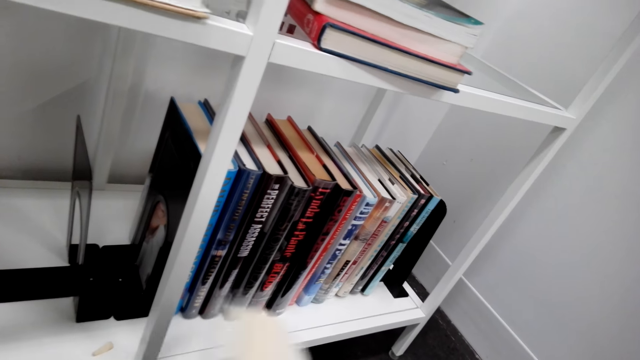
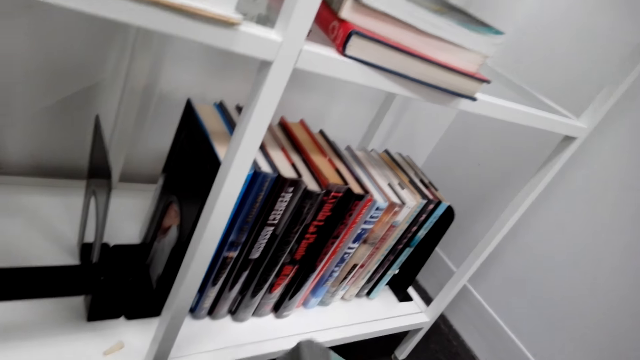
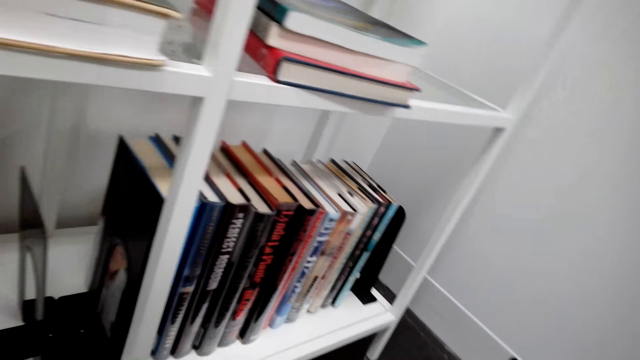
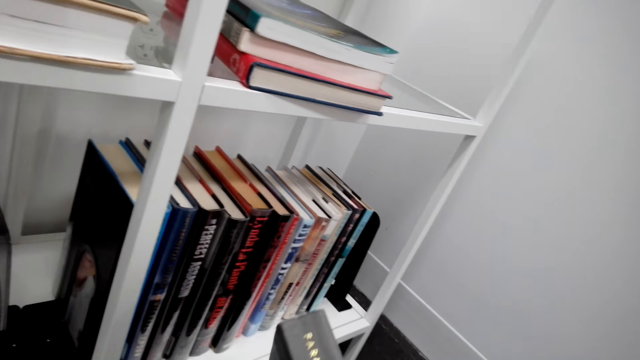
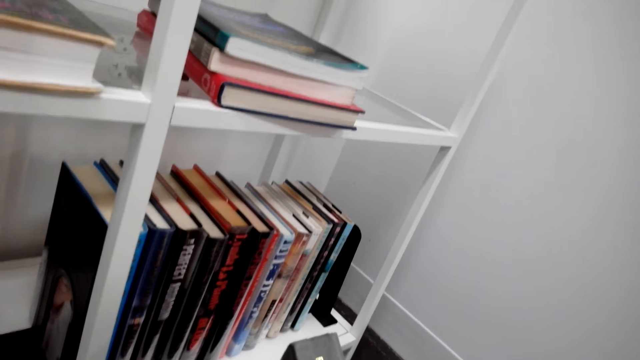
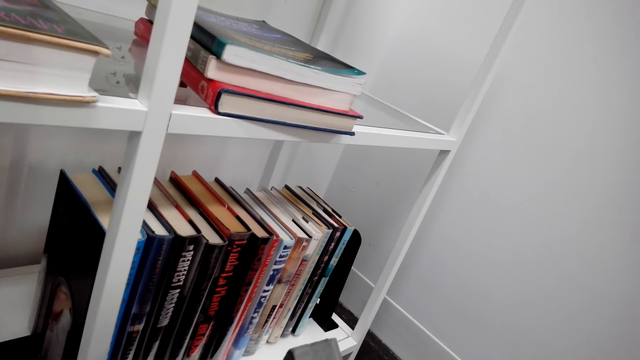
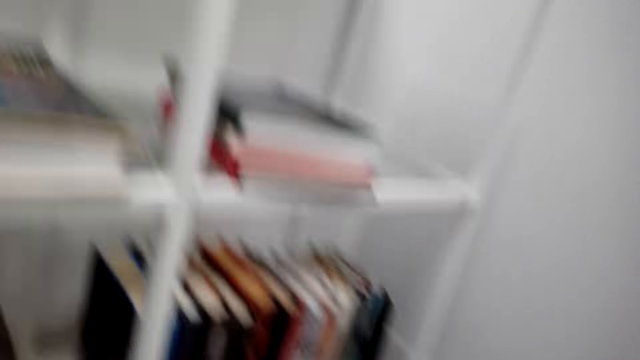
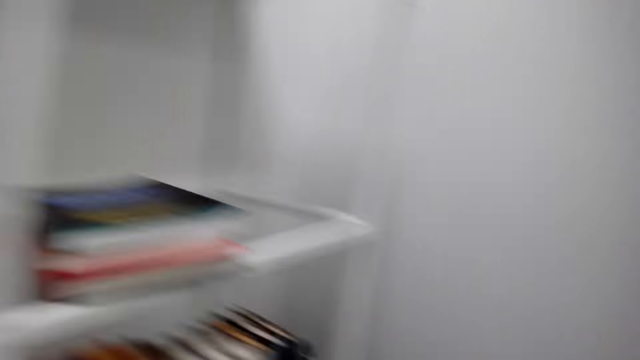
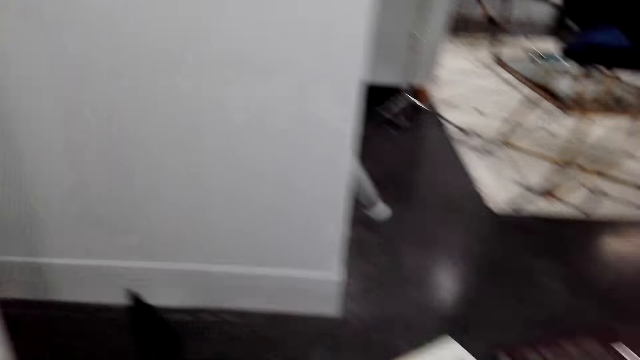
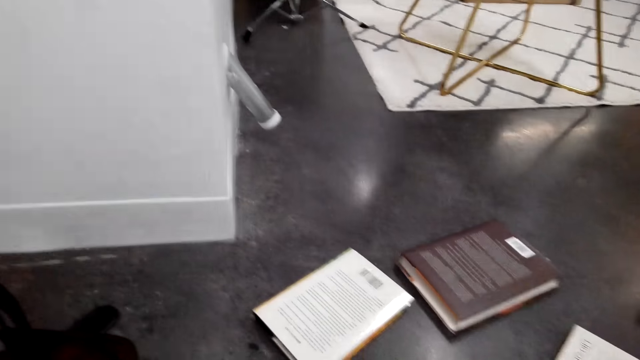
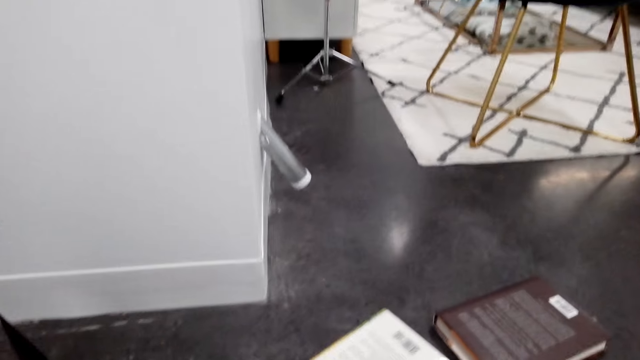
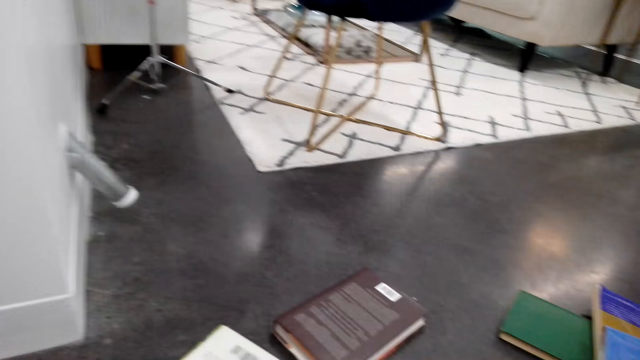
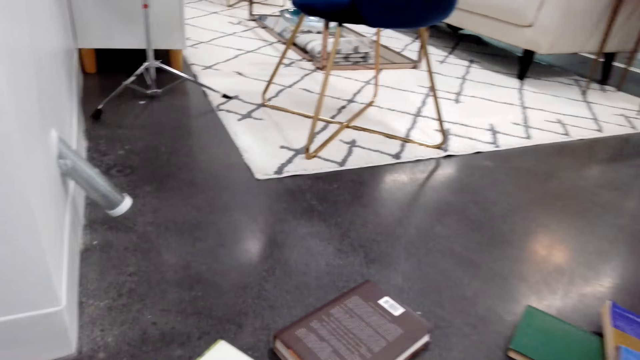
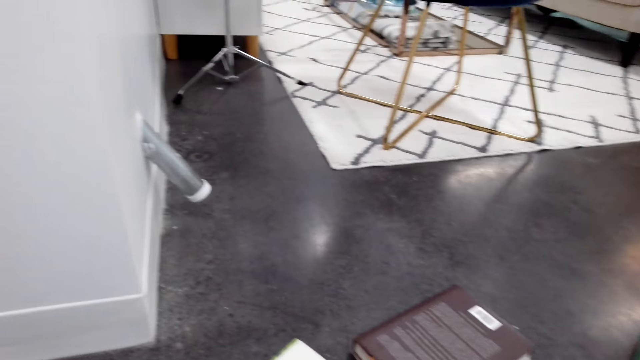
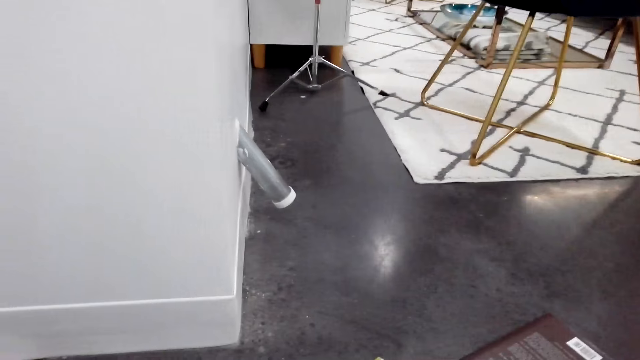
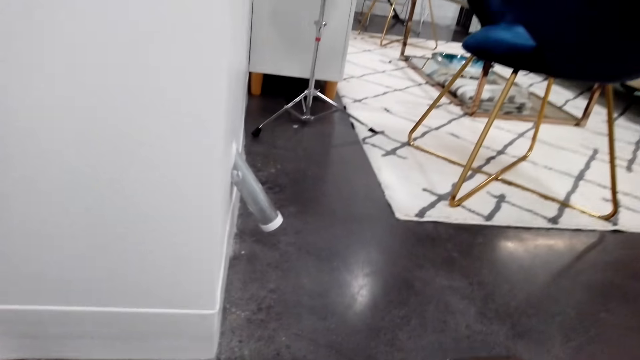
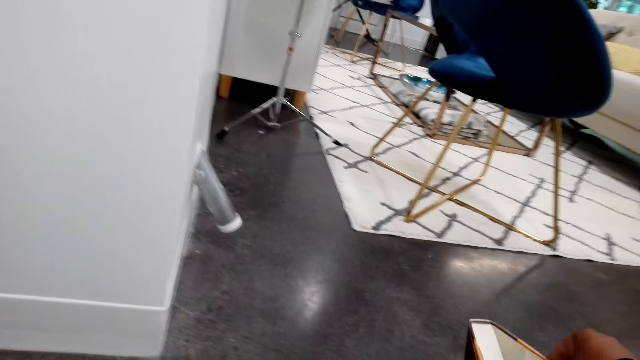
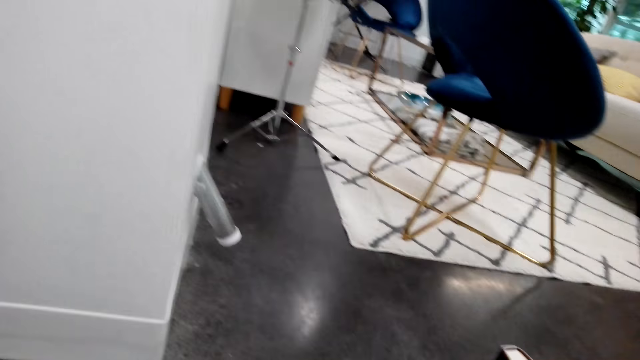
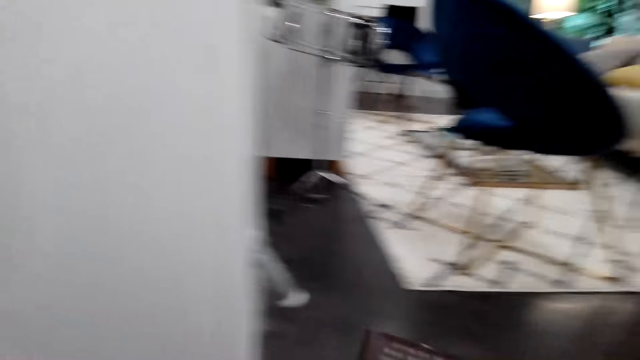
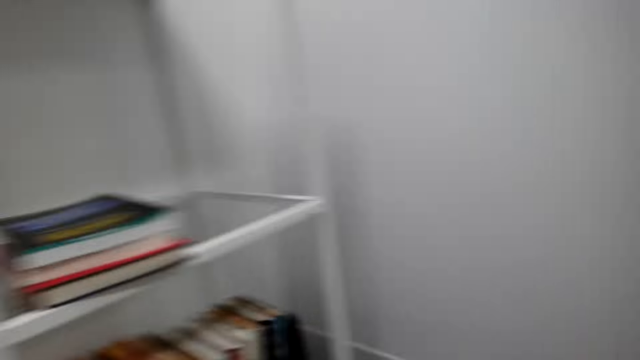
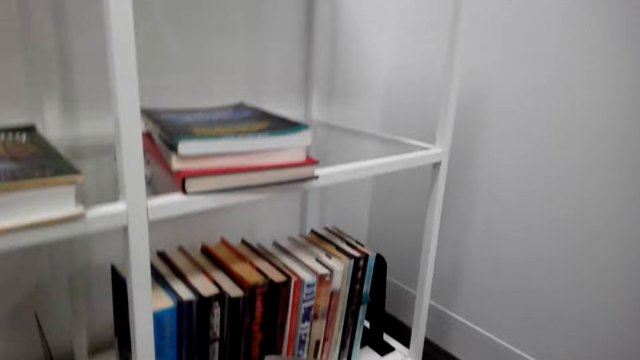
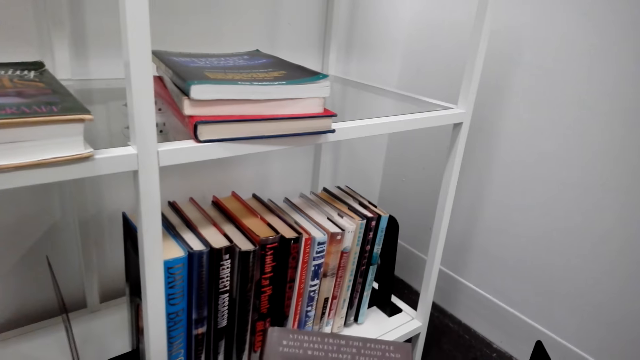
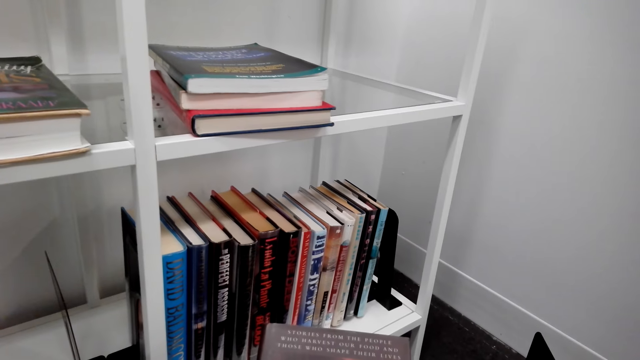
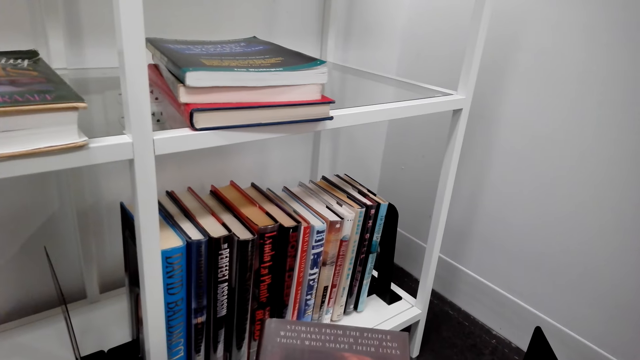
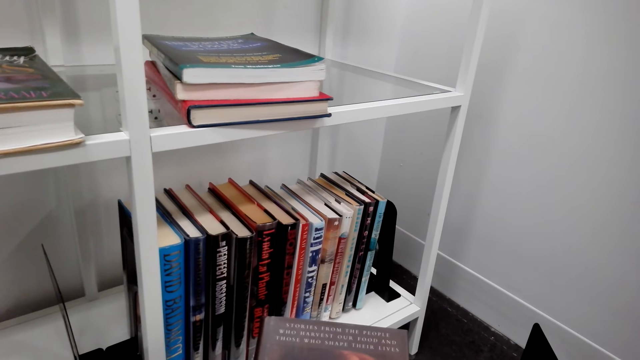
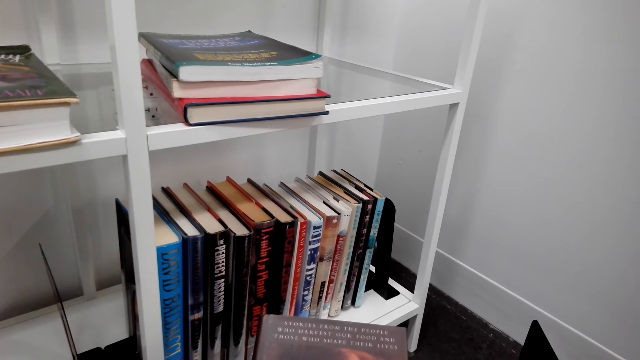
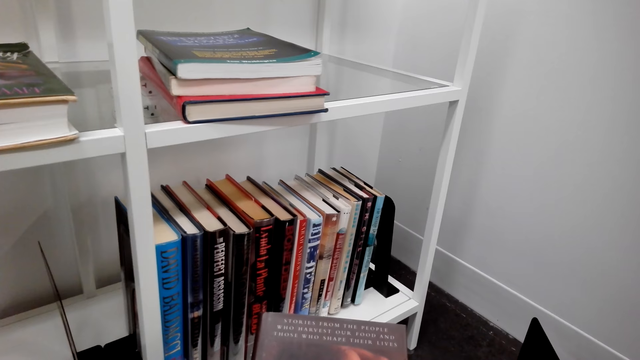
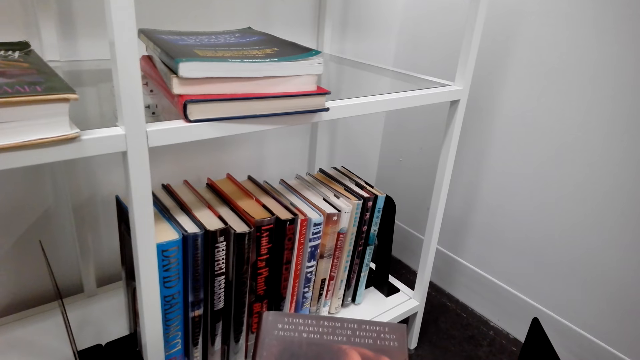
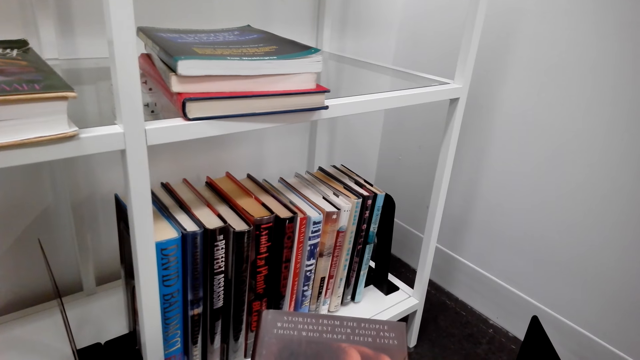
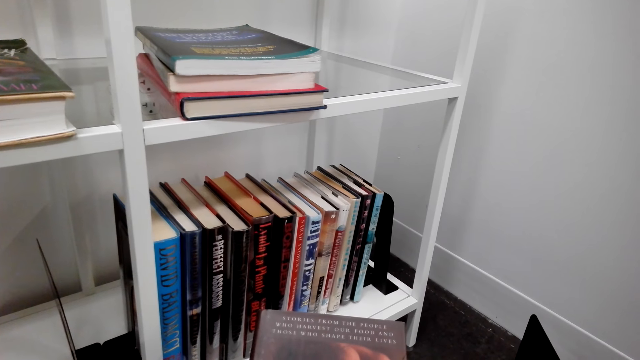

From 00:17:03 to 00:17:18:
The camera wearer places the book down. They look around. They do something. They take the book from the floor. They read the cover of the book.

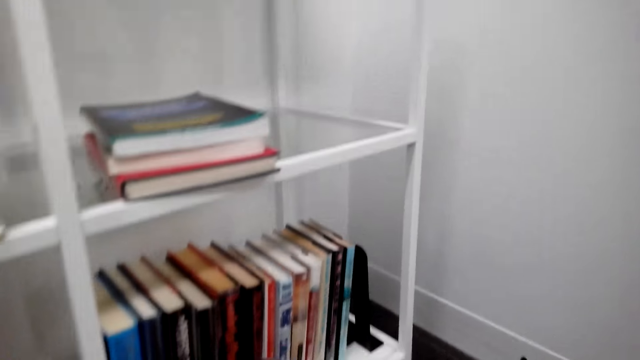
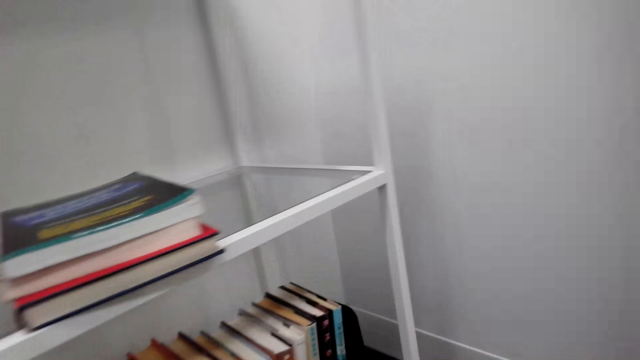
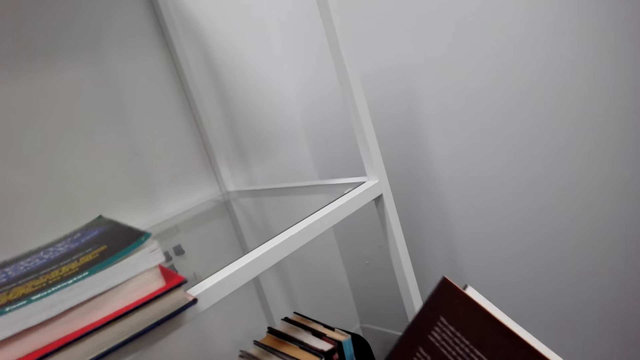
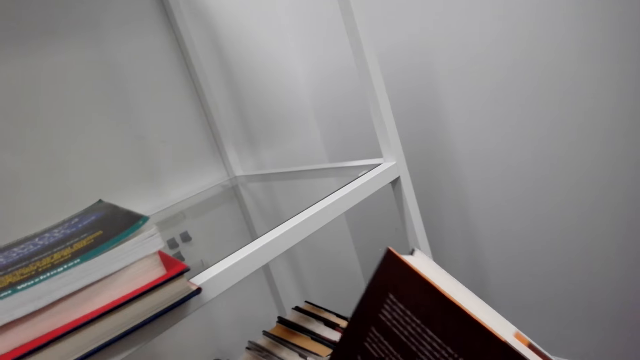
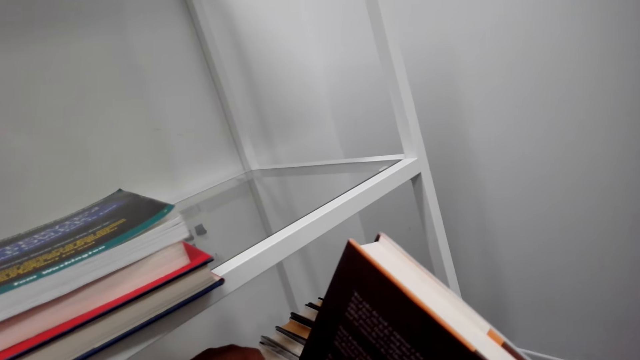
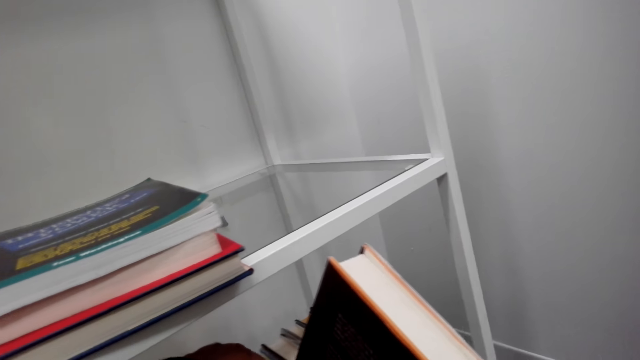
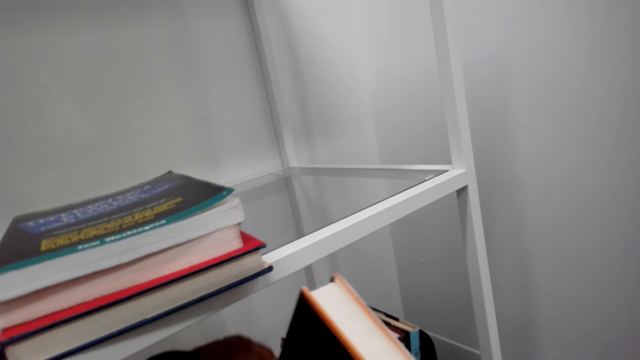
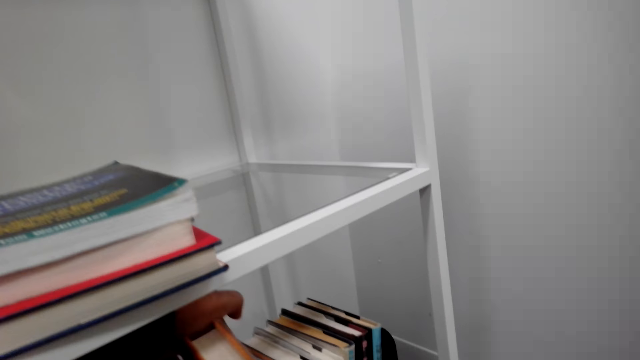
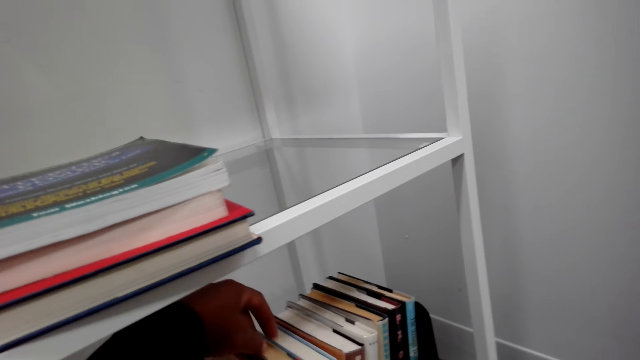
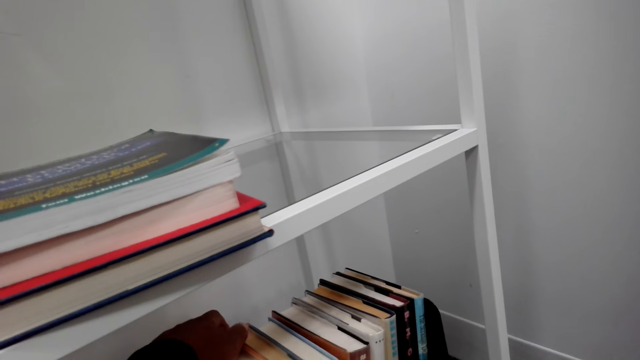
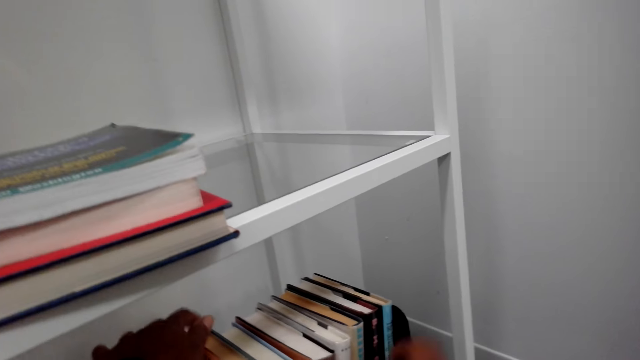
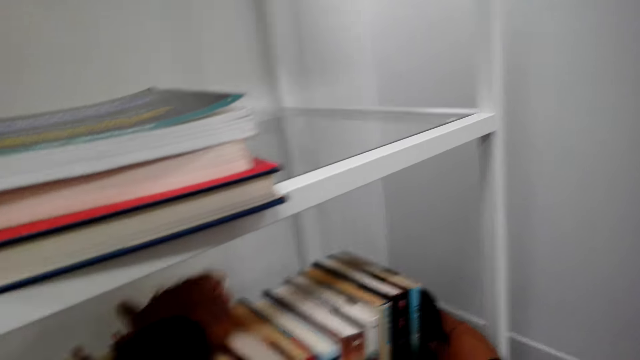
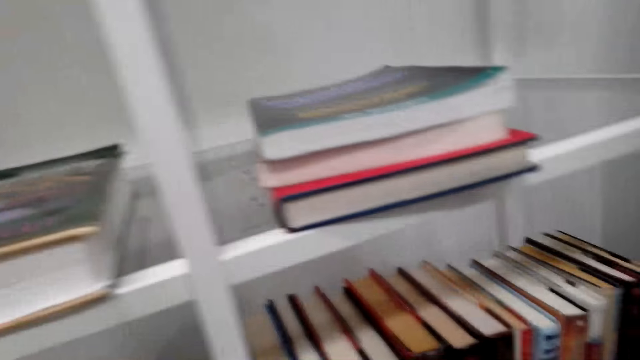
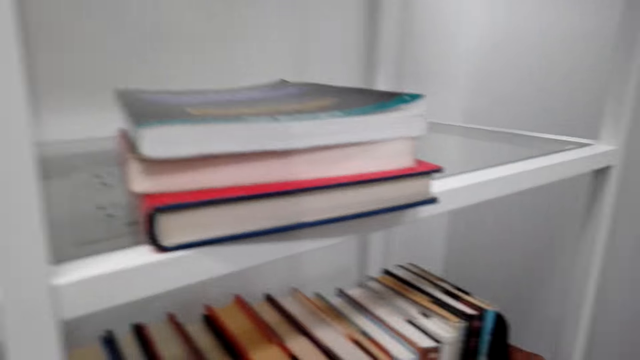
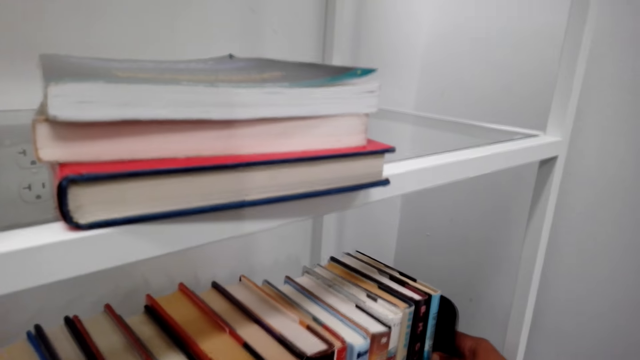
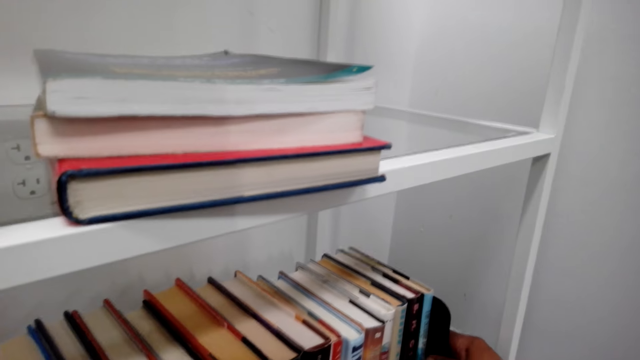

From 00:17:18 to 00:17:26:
The camera wearer places the book on the shelf. They arrange the book in the shelf. They fit the holder to the books.
